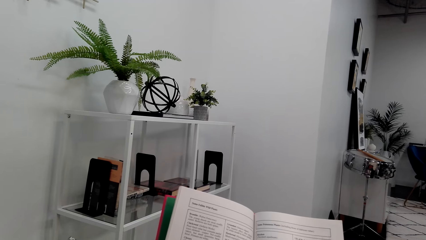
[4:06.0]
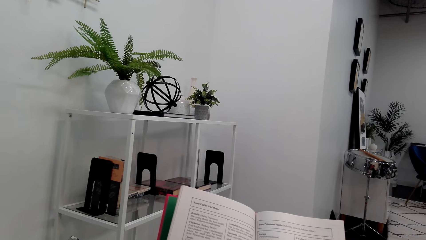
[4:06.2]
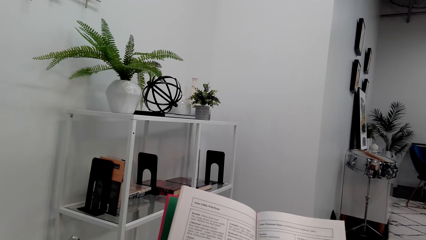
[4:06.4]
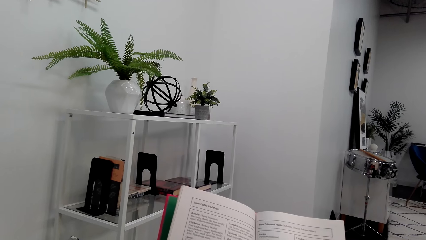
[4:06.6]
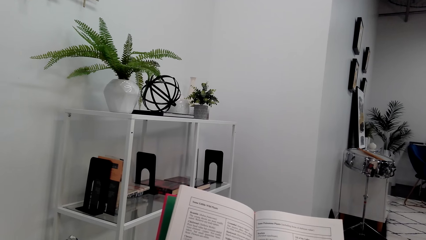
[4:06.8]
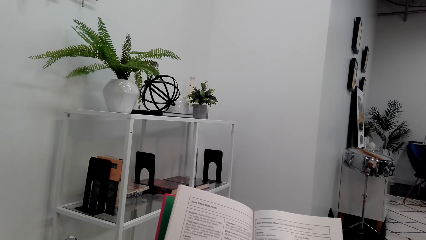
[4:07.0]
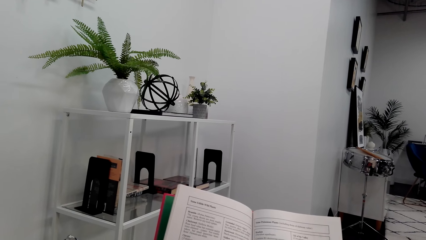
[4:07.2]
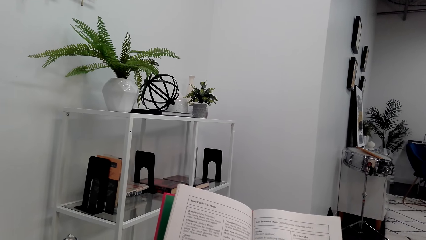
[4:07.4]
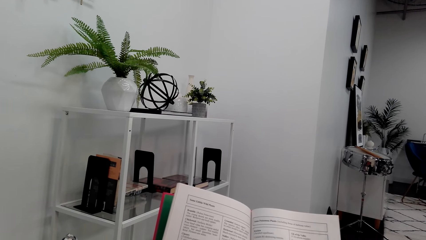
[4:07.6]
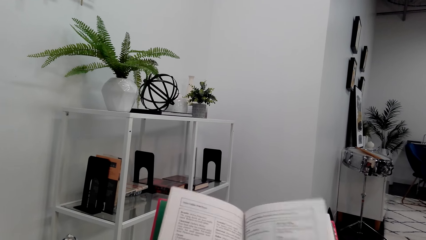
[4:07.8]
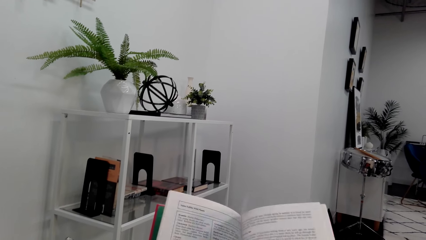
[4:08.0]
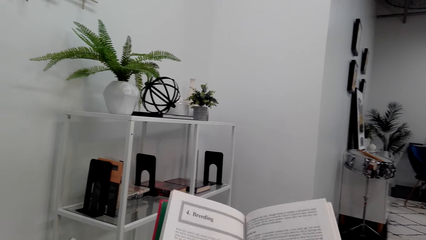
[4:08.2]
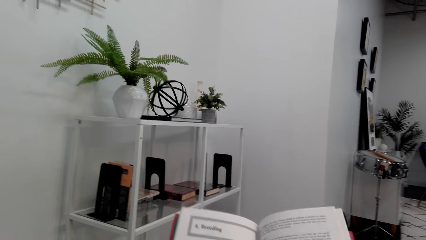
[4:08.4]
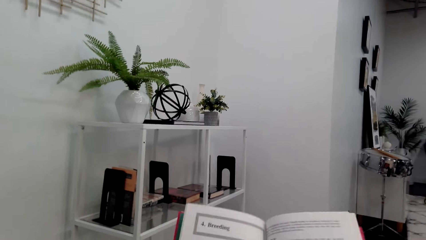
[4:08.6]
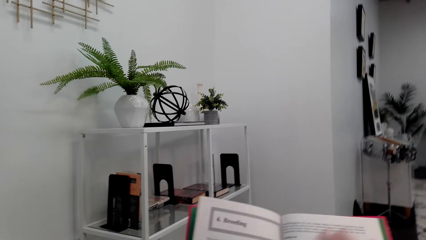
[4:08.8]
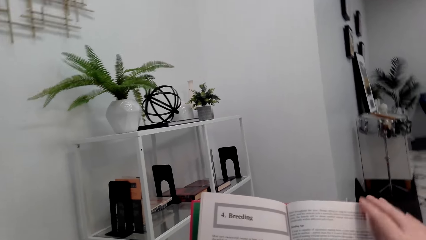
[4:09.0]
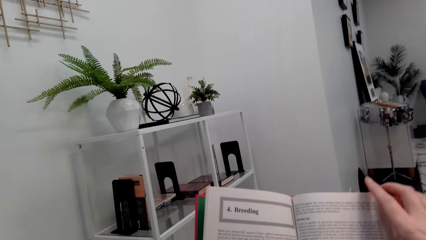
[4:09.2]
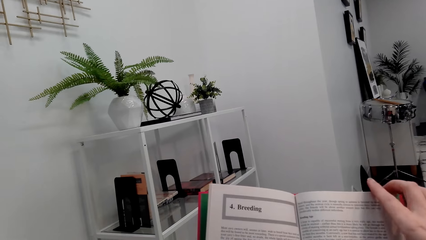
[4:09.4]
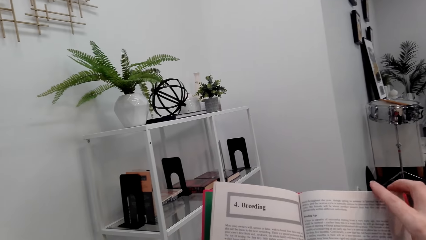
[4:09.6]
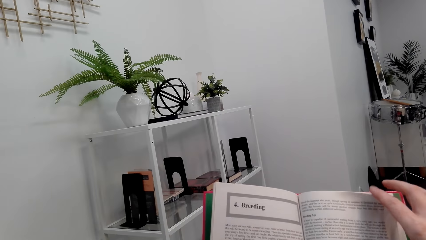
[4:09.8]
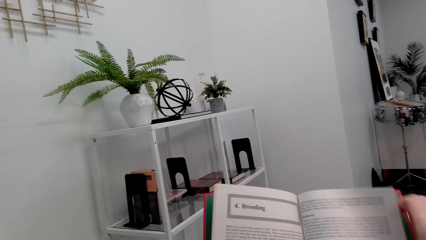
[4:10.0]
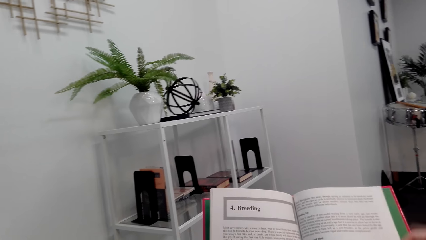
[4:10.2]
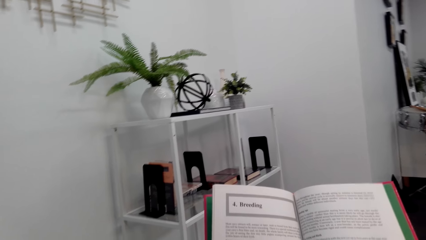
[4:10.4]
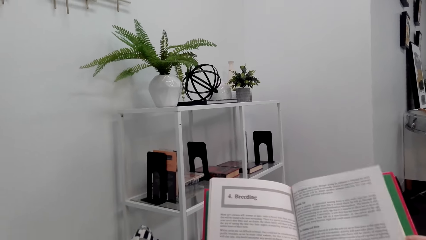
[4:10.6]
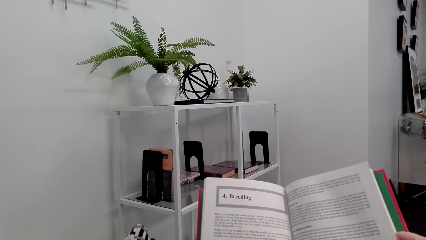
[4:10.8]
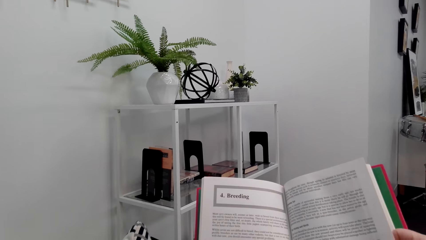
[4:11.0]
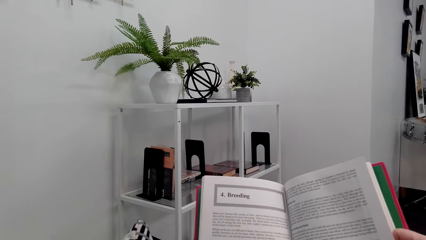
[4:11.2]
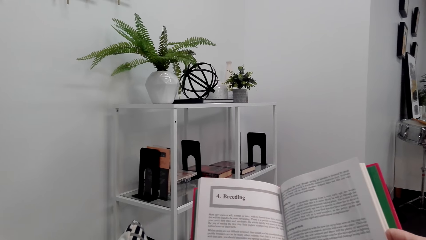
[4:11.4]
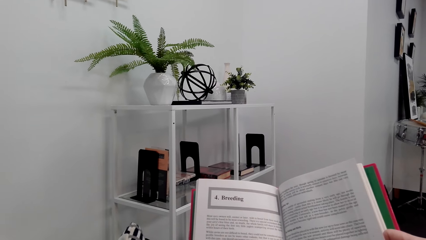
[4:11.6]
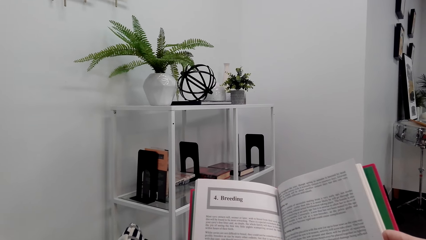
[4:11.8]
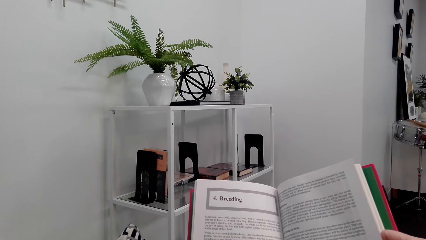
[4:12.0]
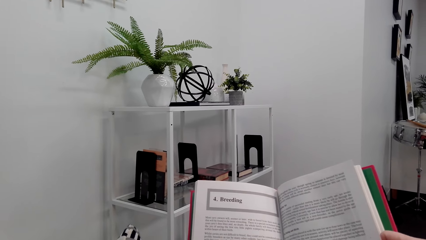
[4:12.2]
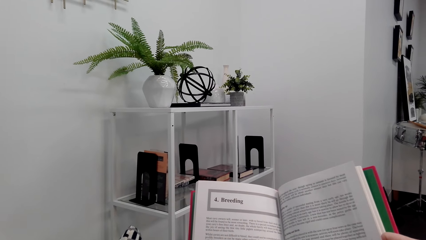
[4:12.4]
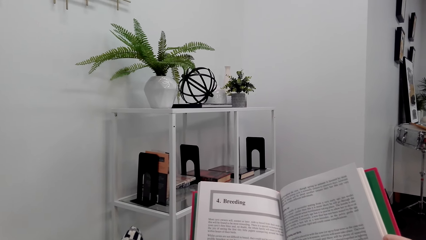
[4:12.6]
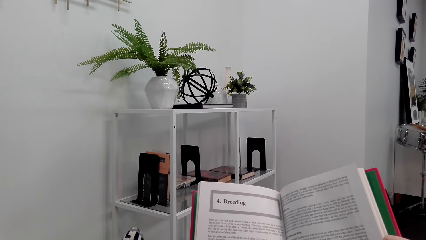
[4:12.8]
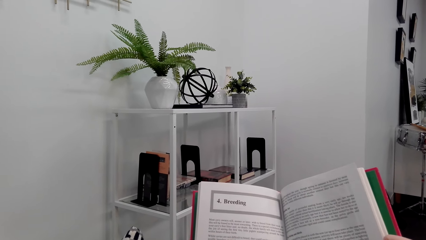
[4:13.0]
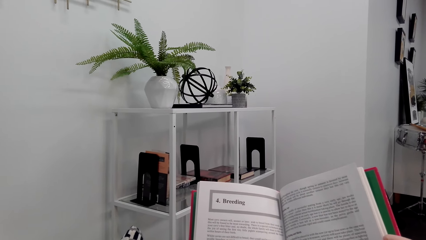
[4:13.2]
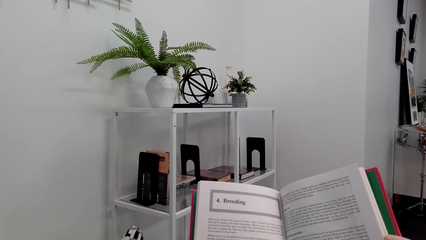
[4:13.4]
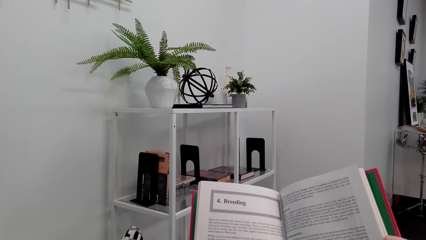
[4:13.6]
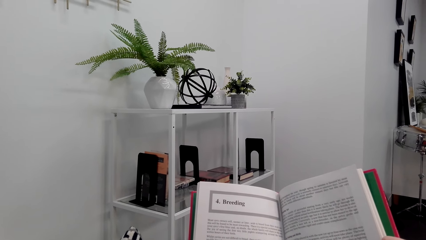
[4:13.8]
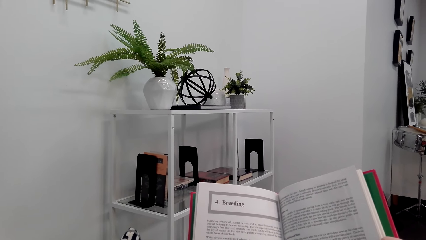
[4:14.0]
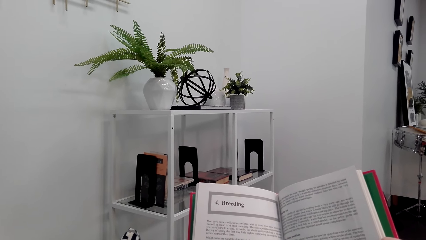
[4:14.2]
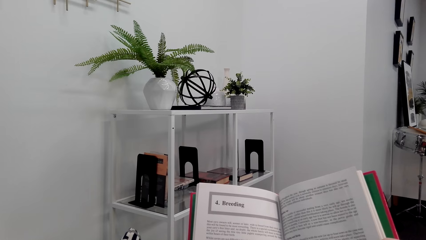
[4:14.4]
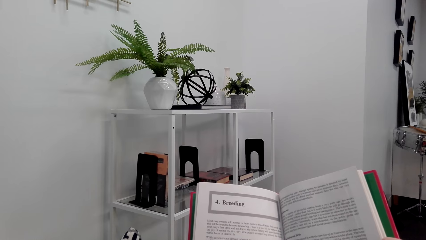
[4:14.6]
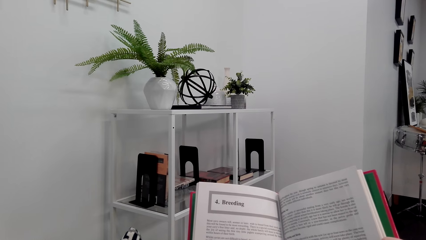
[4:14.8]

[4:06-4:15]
The camera wearer flips a page of the book. They read the book.

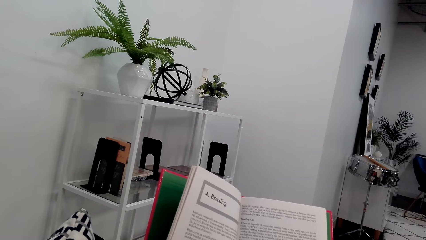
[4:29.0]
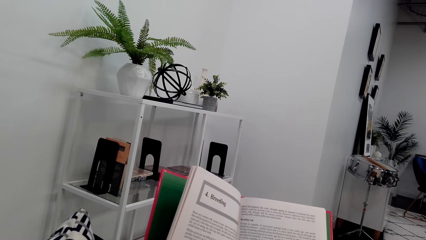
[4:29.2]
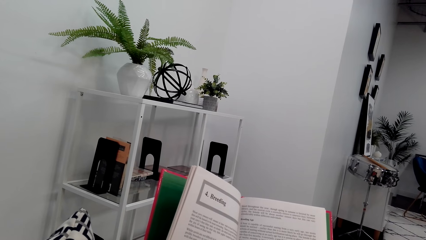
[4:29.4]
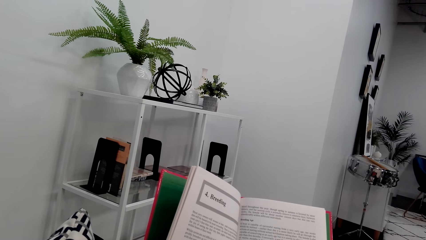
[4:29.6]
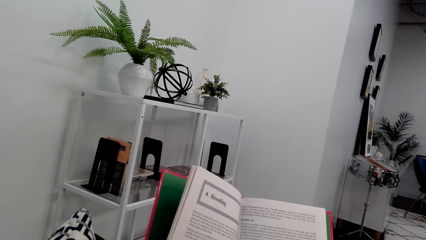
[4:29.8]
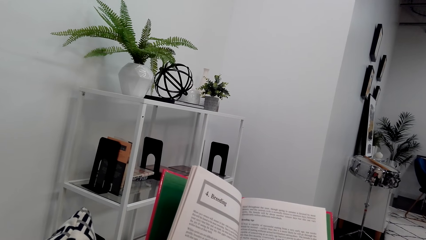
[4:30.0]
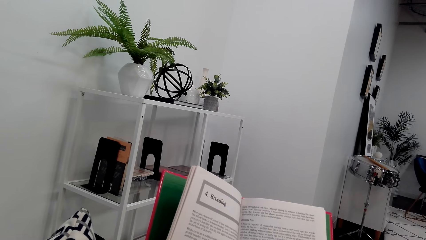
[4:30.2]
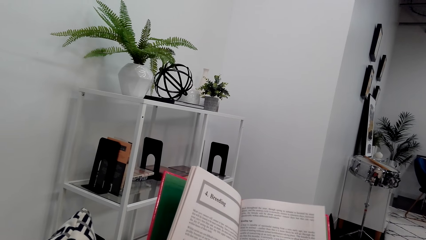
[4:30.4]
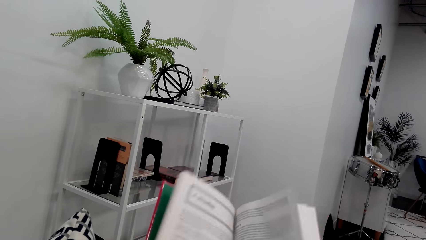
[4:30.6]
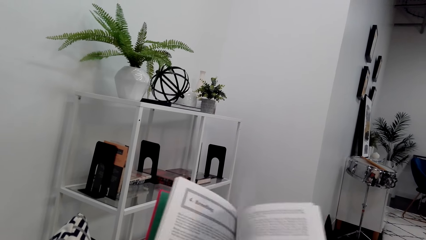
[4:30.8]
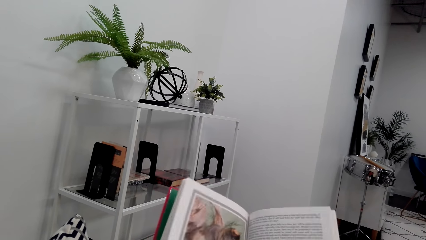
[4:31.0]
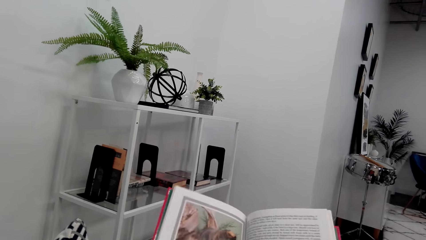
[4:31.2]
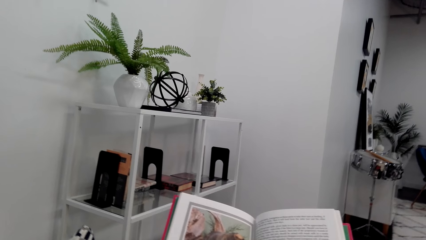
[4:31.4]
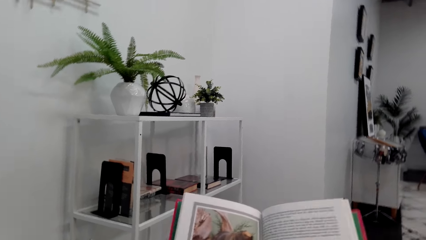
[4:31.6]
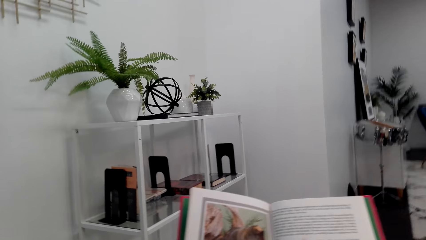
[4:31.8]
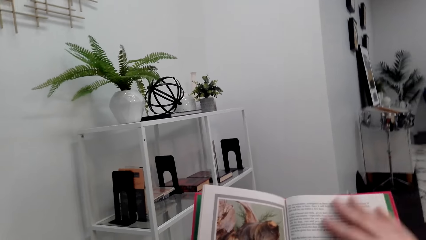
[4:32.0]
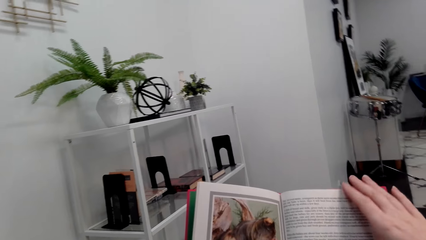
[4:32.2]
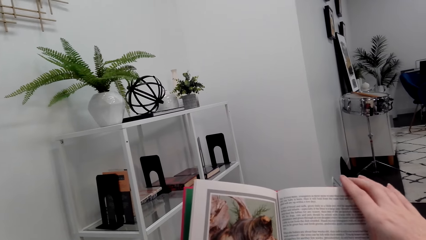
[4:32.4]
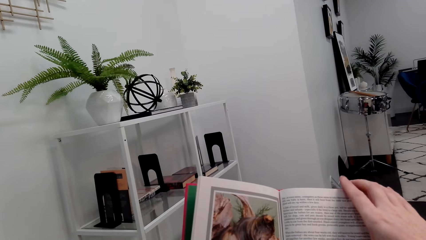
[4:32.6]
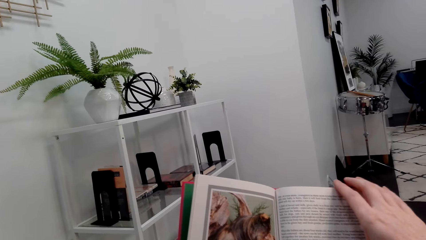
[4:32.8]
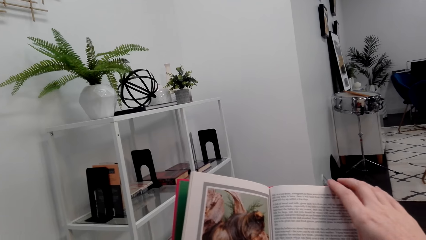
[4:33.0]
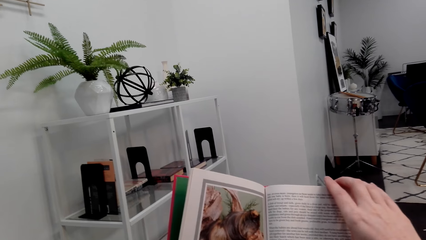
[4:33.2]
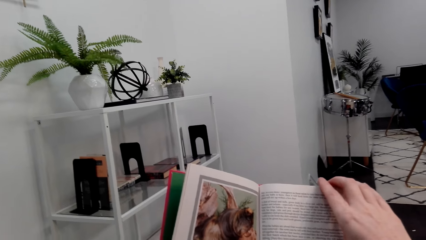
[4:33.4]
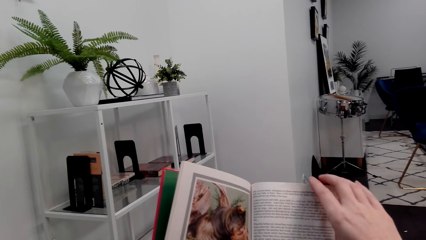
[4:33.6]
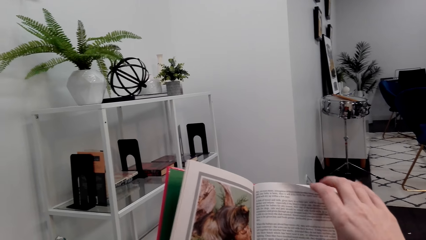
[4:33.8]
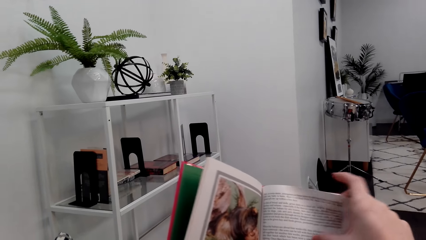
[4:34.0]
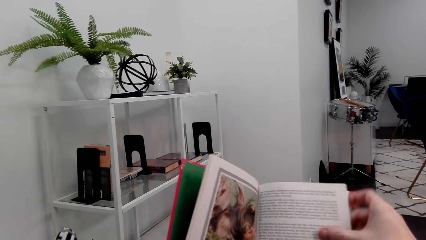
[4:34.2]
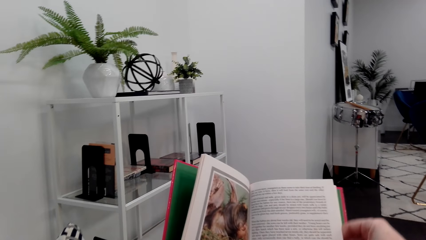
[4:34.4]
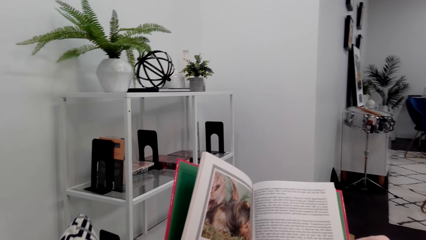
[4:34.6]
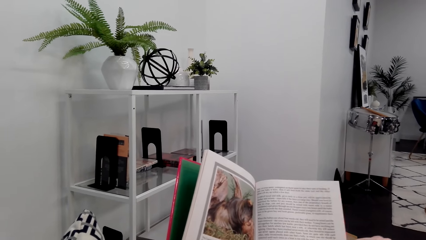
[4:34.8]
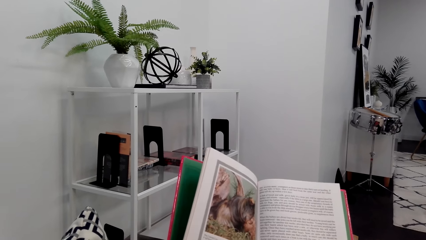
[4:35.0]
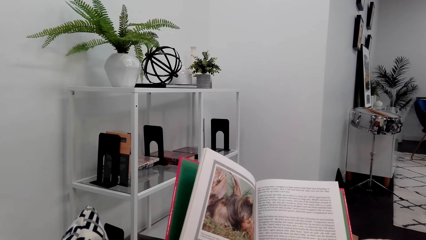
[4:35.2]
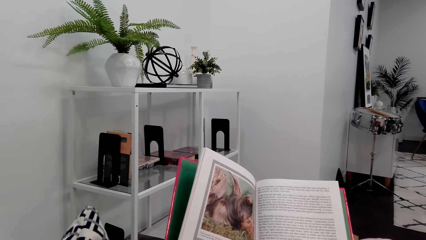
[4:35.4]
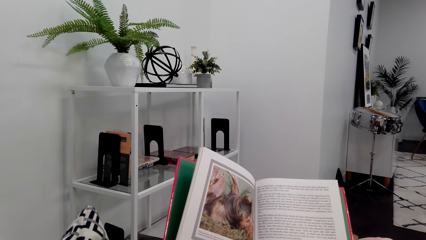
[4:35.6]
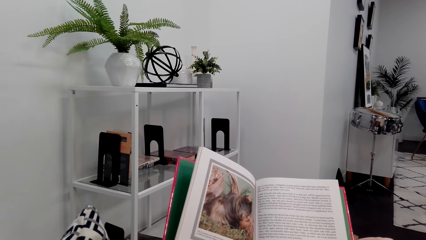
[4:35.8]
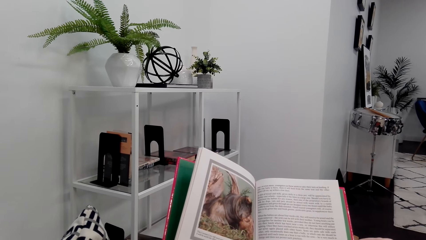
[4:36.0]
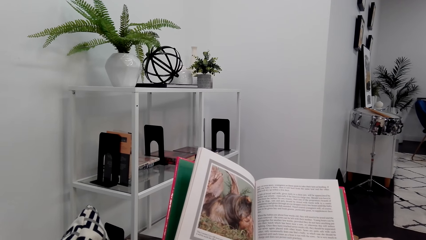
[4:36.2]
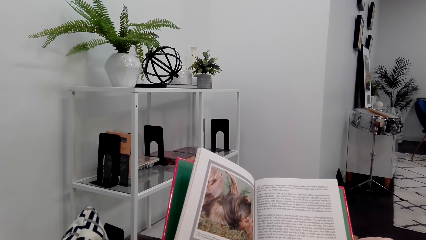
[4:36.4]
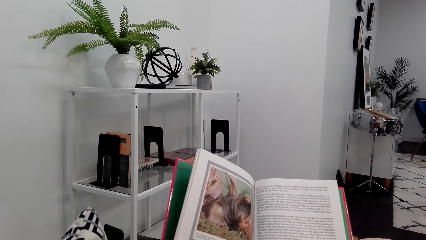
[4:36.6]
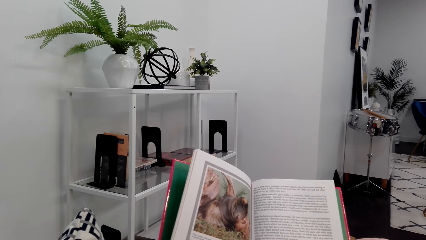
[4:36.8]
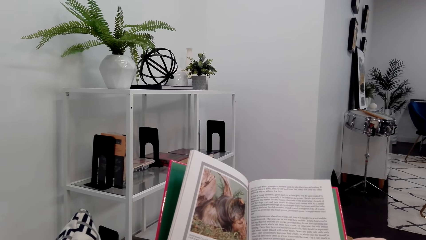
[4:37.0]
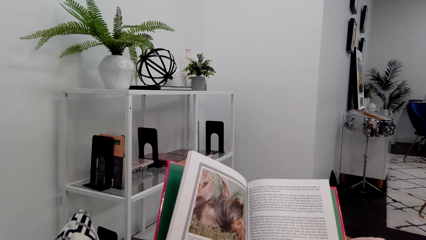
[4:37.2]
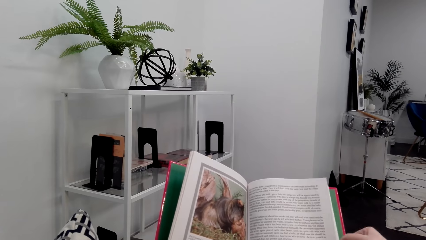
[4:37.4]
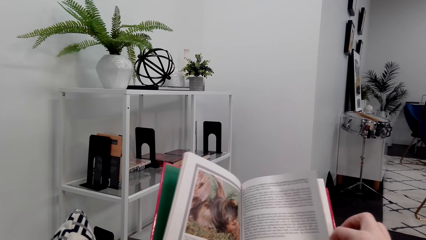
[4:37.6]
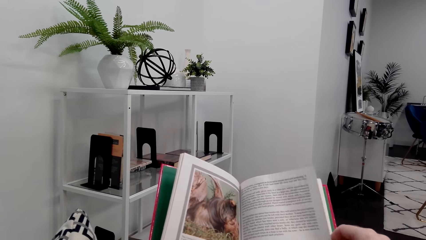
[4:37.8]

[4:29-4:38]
The camera wearer flips a page of the book. They read the book.
